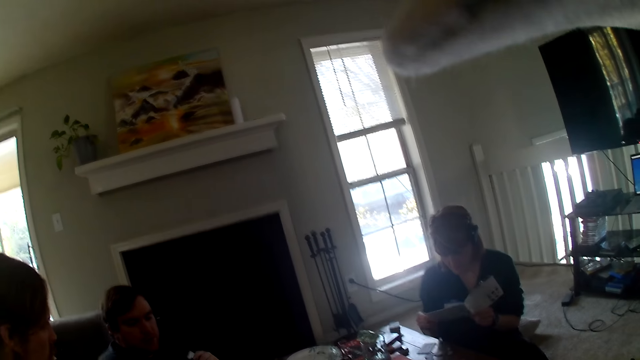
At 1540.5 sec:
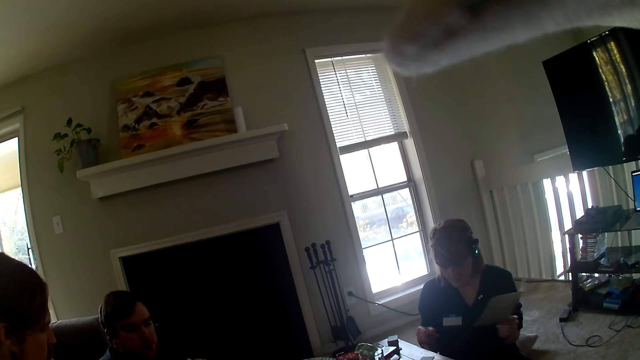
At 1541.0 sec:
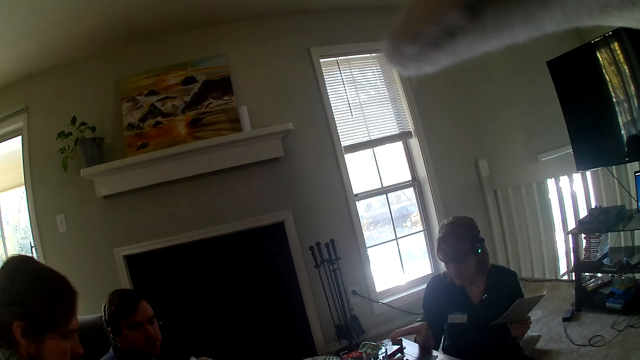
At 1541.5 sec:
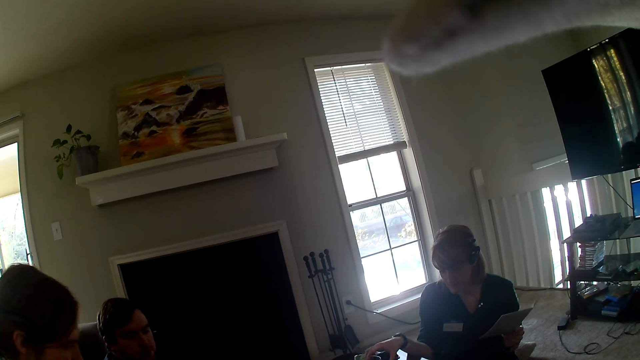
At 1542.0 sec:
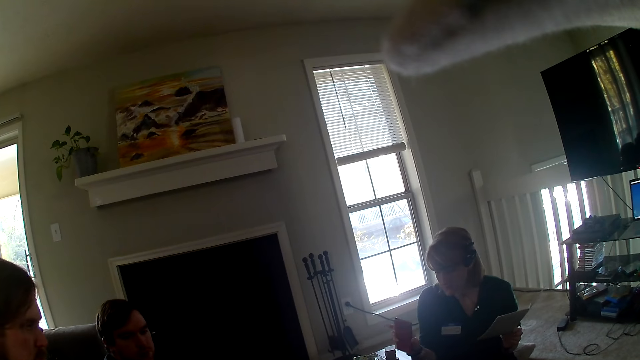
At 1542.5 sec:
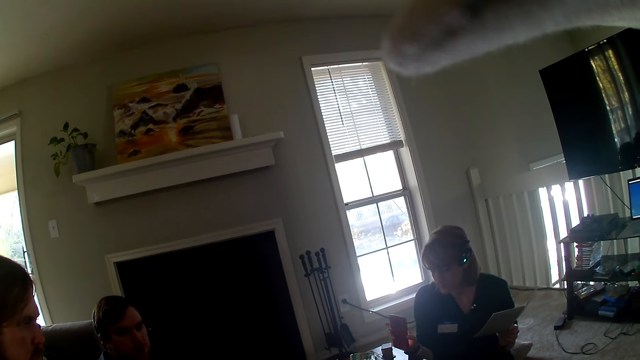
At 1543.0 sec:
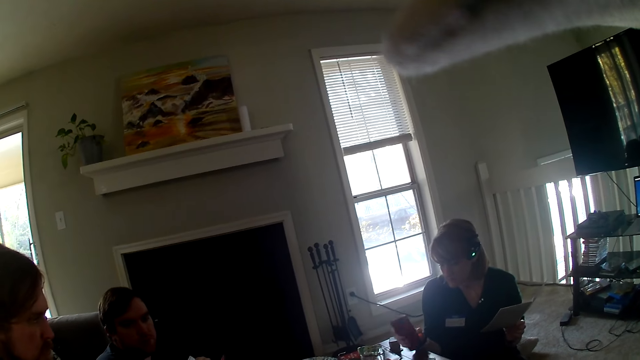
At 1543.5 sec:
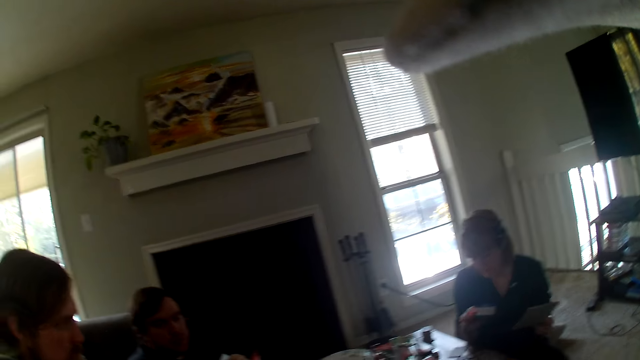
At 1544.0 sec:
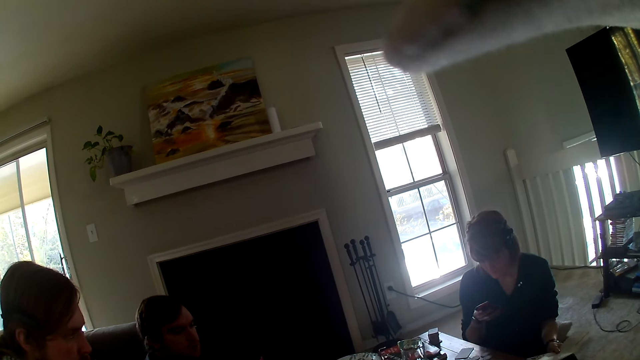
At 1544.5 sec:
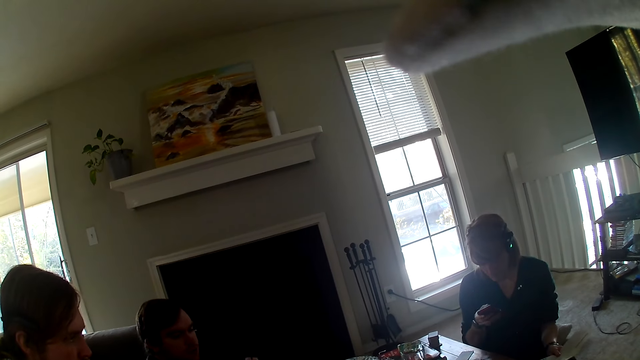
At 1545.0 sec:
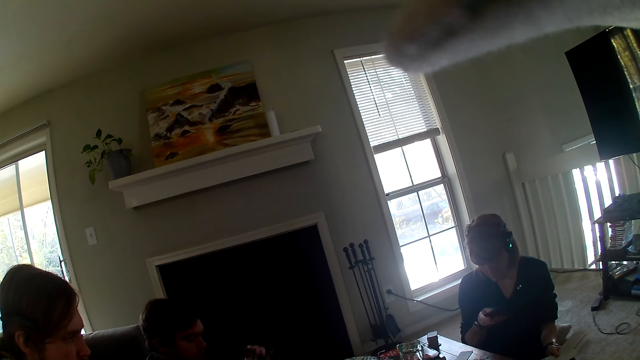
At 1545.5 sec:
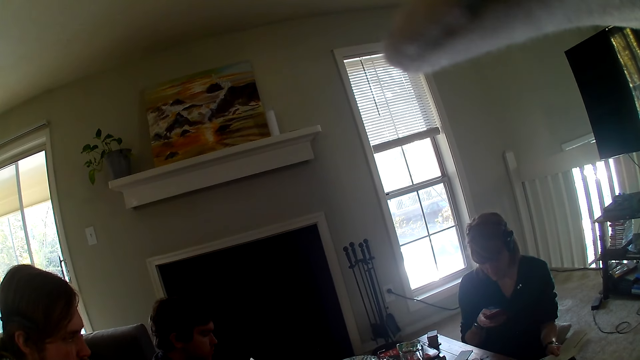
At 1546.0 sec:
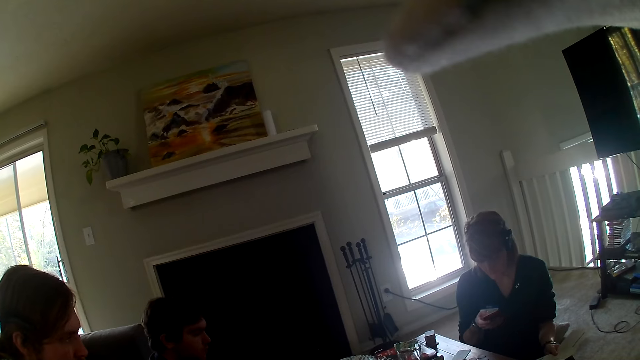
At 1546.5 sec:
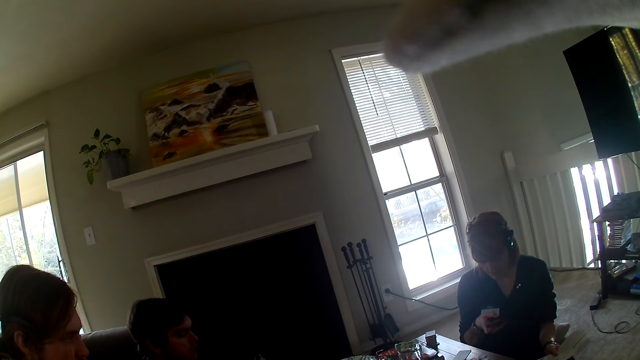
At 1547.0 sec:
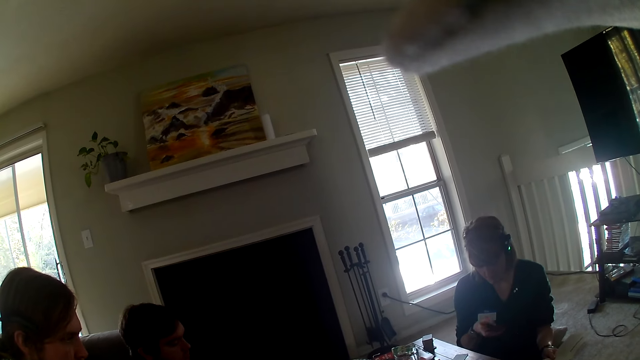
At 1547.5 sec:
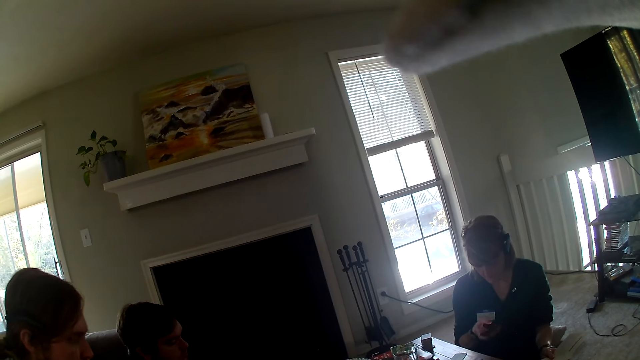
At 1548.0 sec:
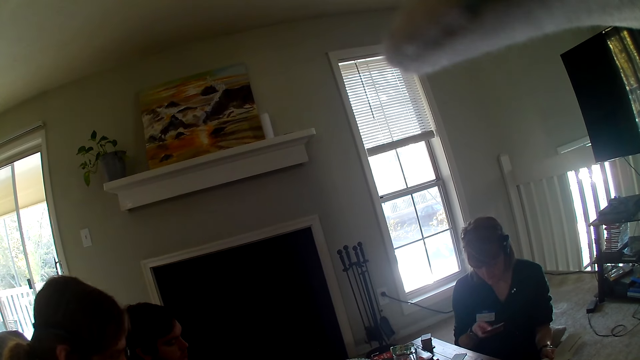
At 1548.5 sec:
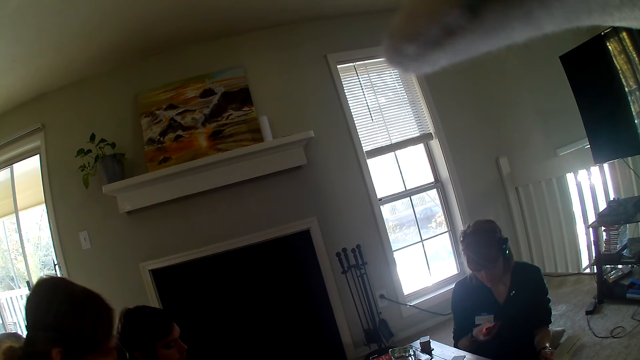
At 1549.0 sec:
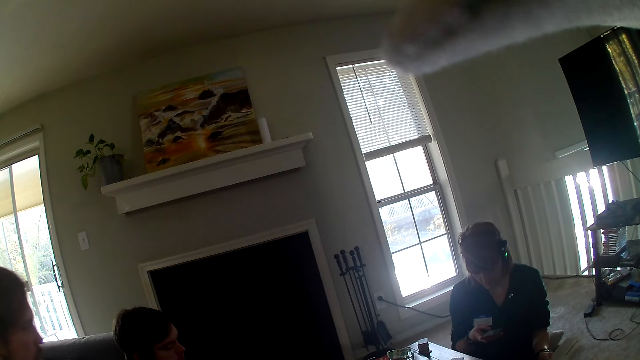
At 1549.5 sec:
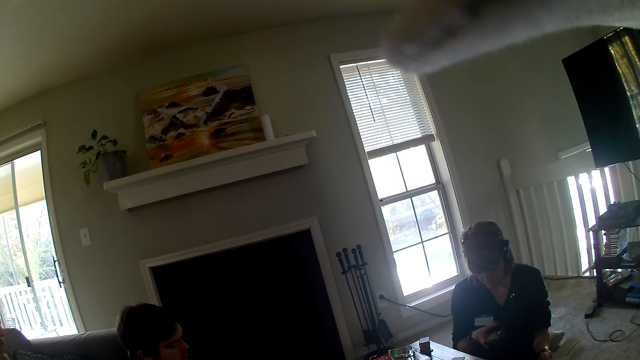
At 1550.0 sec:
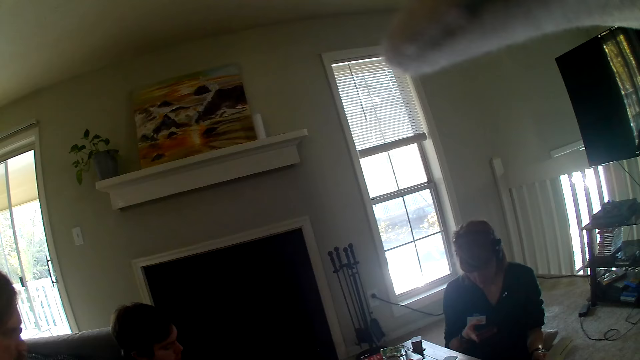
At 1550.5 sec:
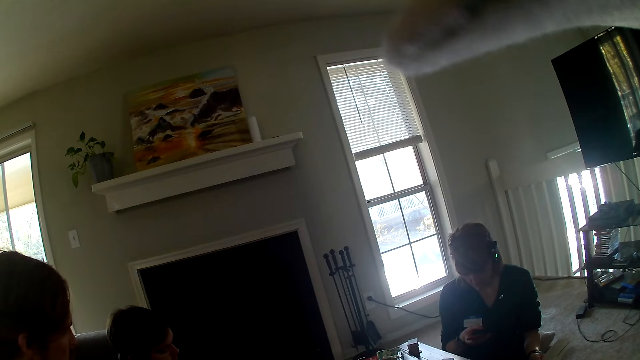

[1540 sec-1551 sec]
A woman picks up the phone from the table. The woman looks at the phone.

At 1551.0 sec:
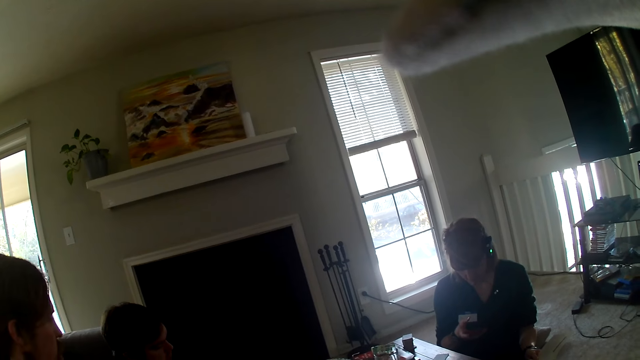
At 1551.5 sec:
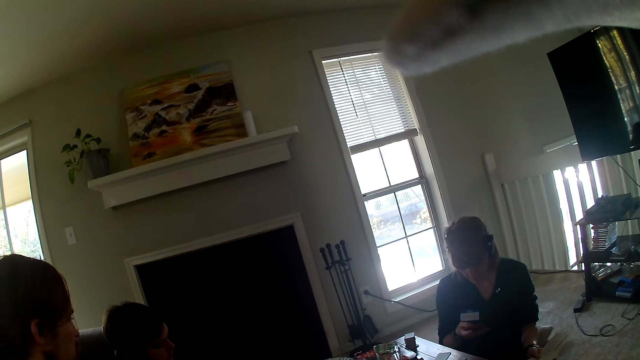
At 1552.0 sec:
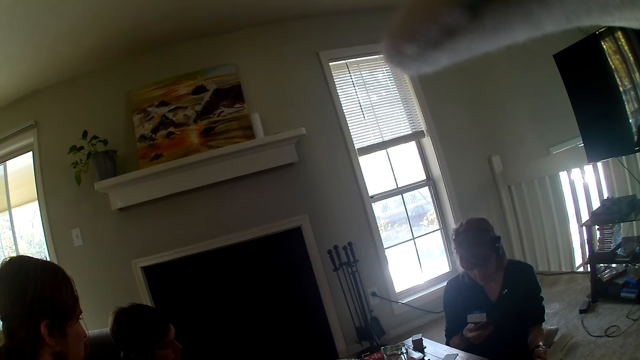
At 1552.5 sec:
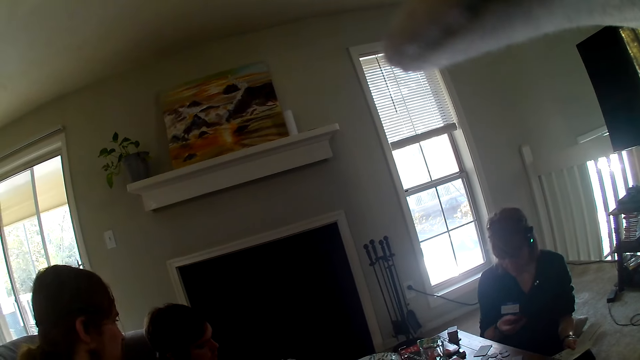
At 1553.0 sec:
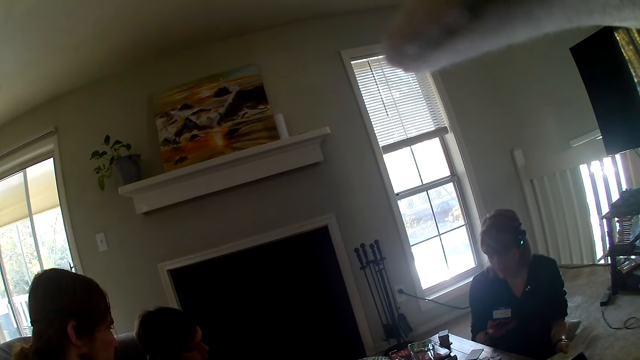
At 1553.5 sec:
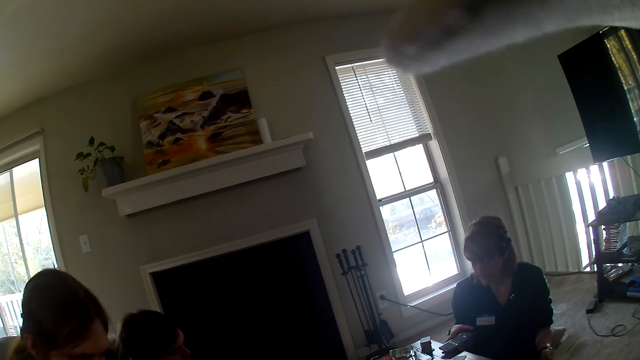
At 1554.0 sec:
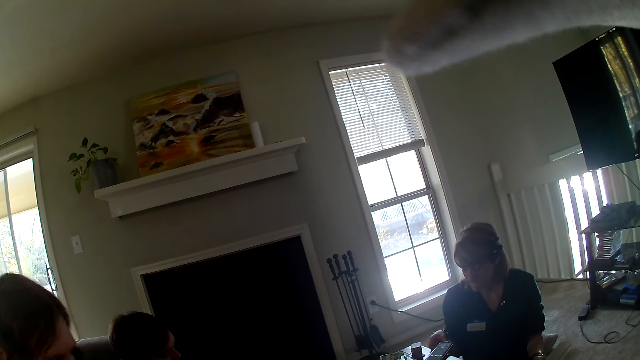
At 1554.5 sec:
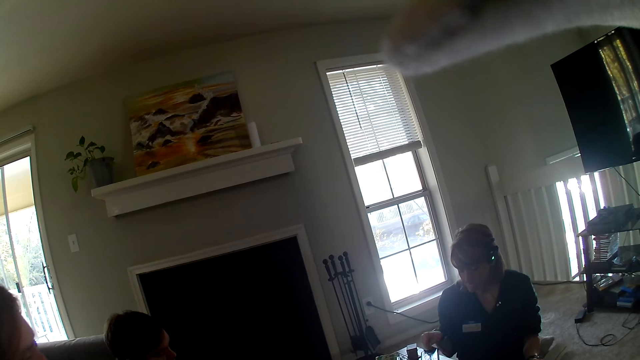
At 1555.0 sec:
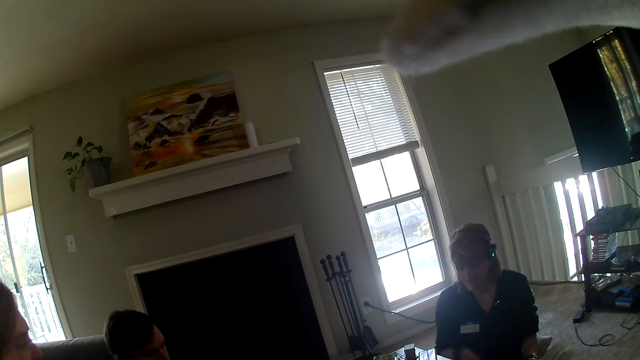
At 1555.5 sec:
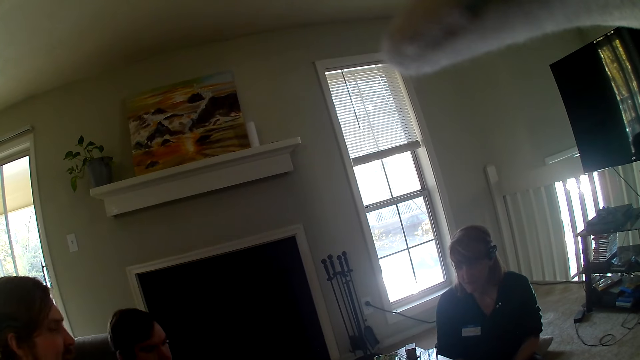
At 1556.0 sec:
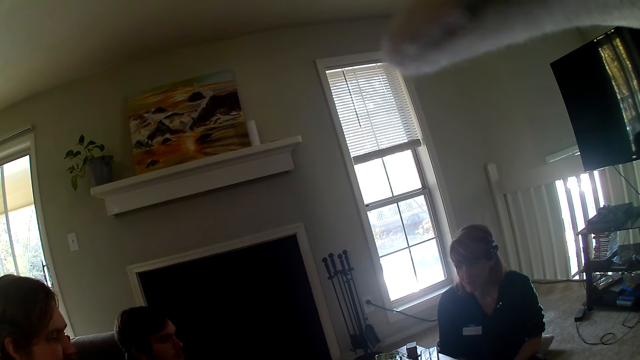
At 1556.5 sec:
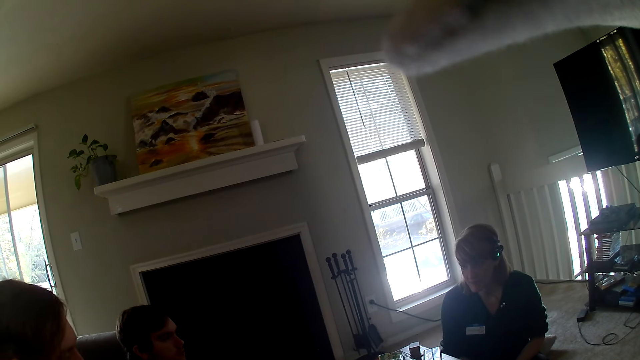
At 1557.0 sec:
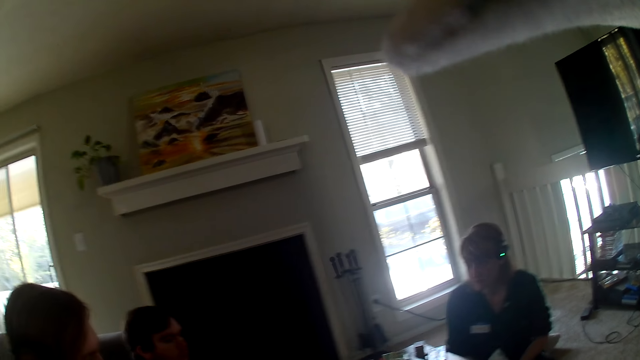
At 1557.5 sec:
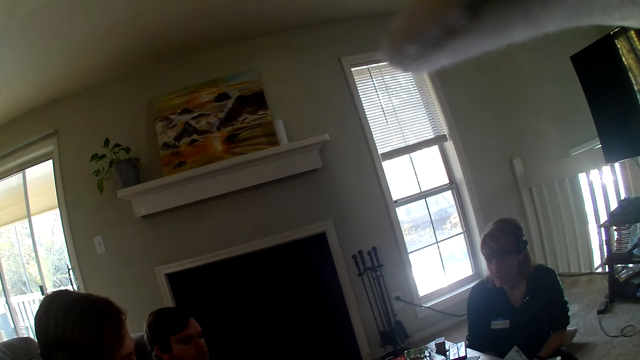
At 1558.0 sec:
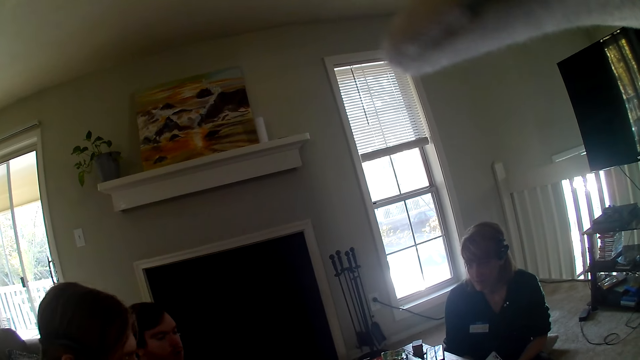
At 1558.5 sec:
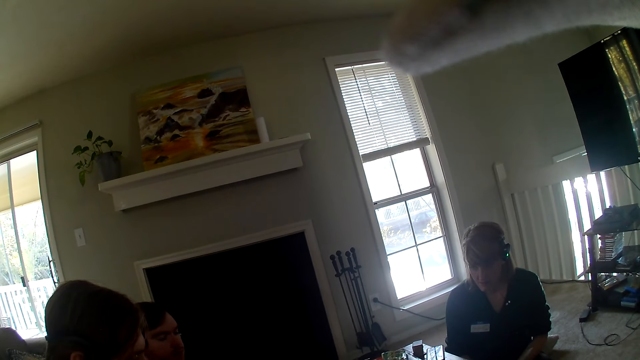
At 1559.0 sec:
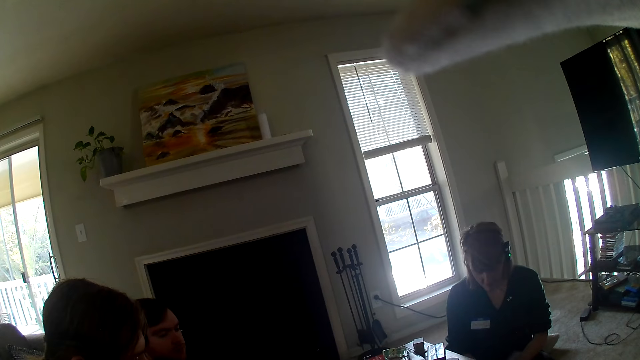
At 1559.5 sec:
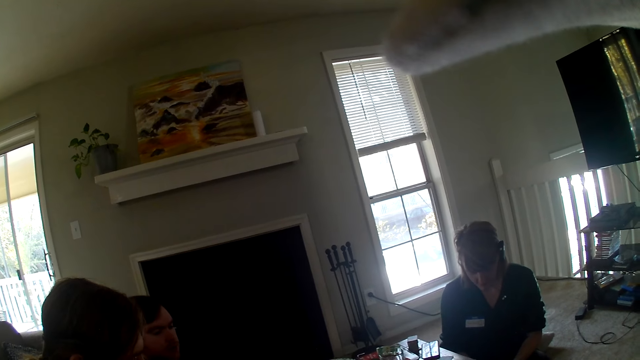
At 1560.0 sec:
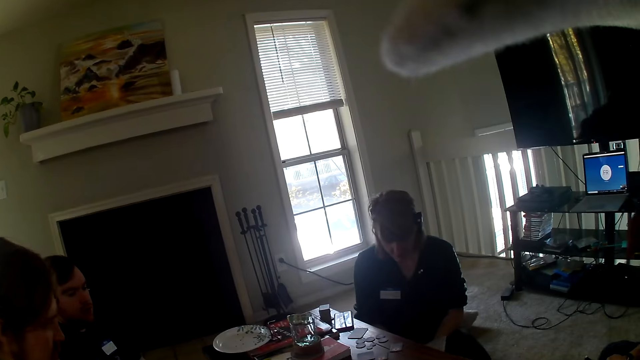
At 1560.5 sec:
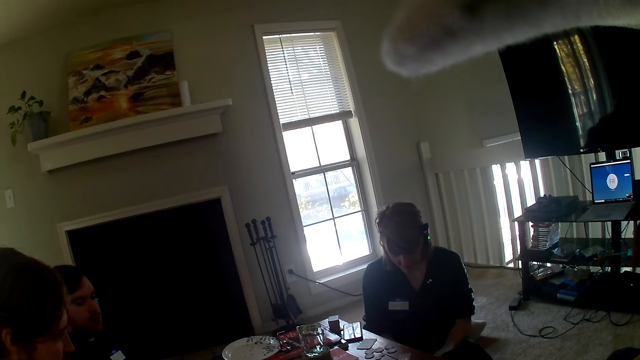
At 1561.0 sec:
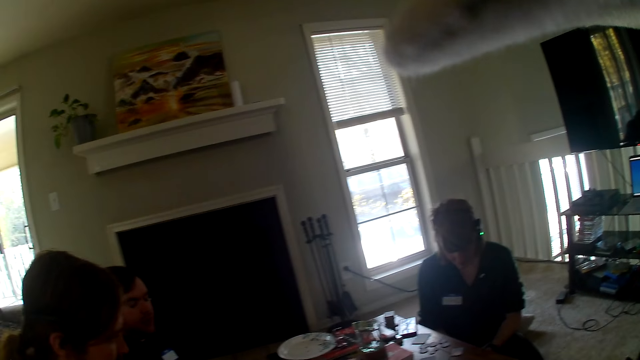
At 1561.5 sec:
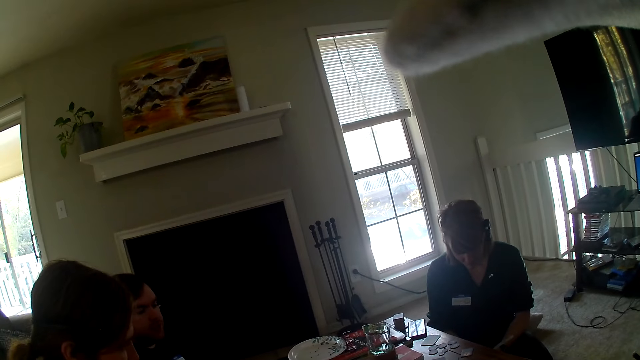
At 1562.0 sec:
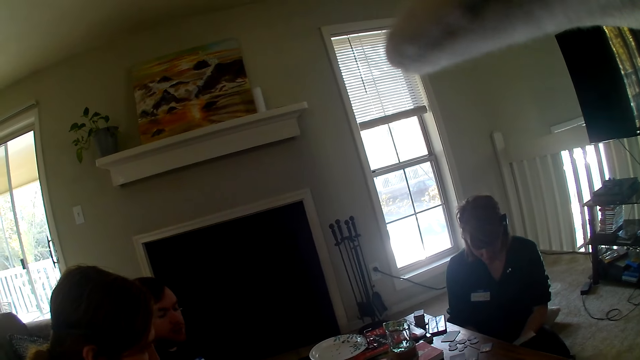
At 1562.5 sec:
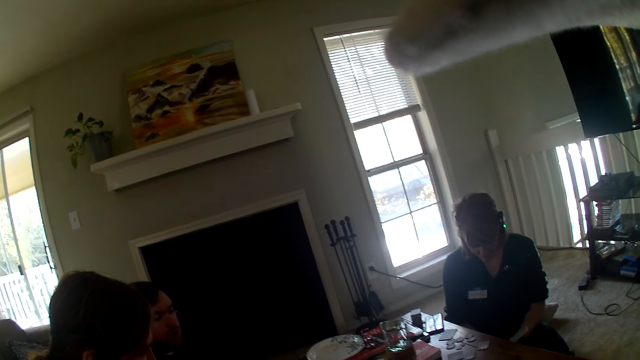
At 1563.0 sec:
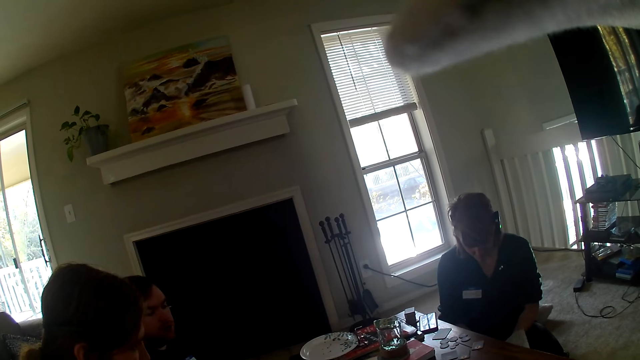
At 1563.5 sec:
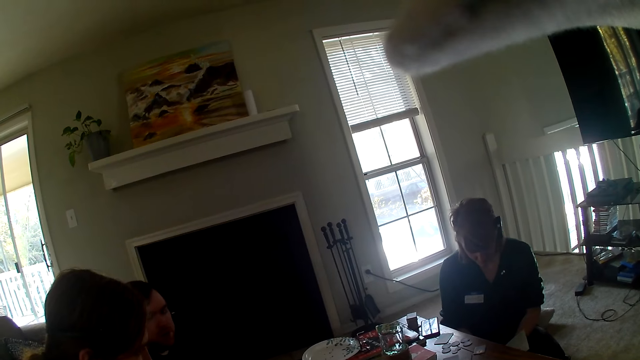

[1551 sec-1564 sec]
A woman places the phone on the table. The woman looks at a paper.
